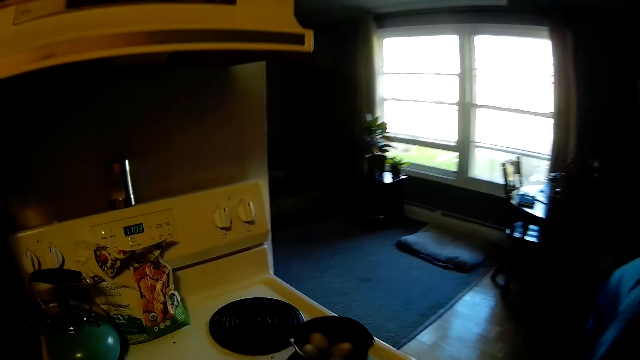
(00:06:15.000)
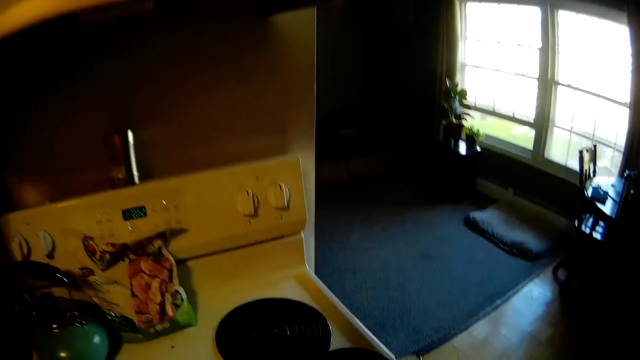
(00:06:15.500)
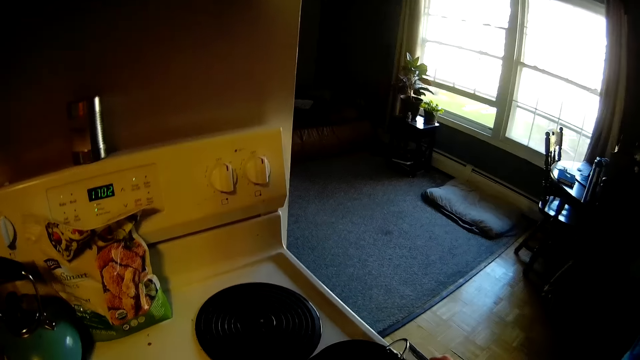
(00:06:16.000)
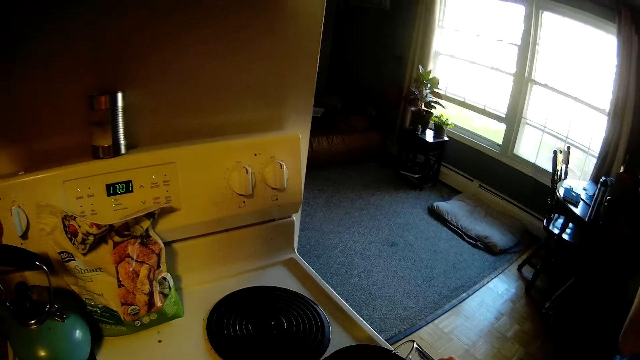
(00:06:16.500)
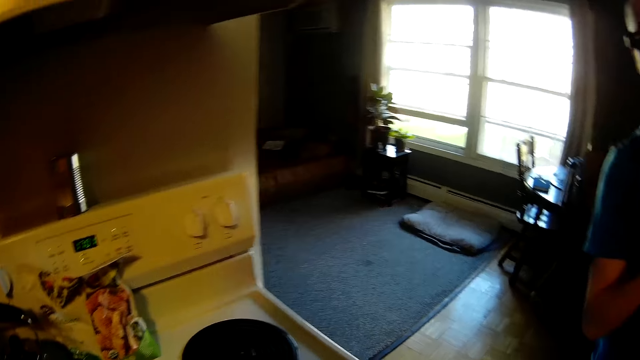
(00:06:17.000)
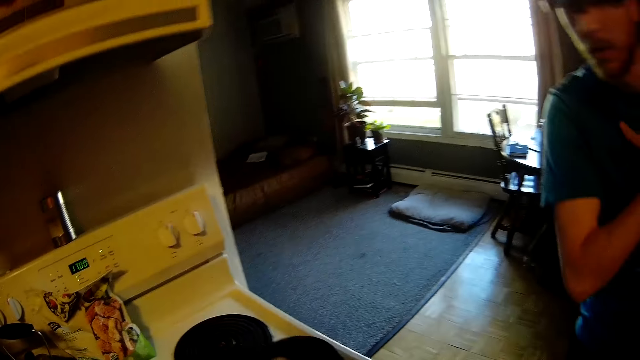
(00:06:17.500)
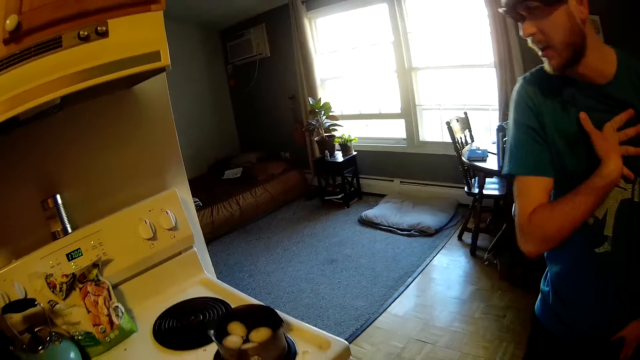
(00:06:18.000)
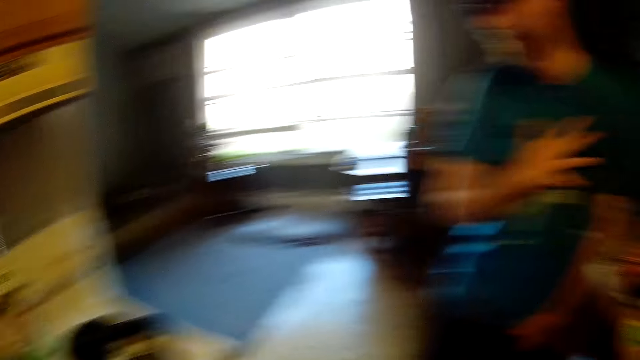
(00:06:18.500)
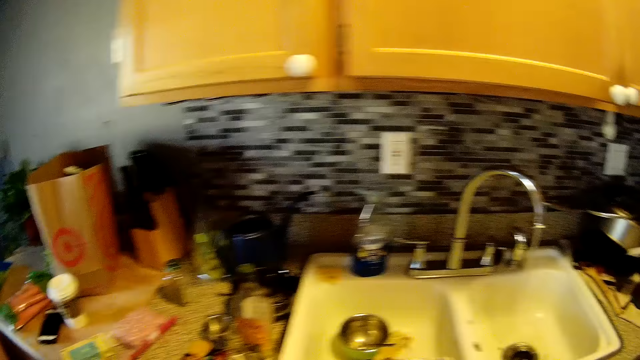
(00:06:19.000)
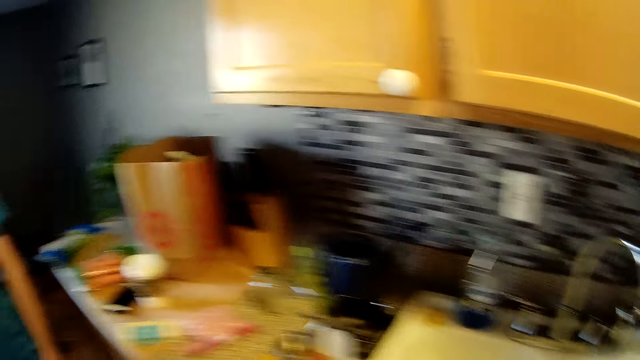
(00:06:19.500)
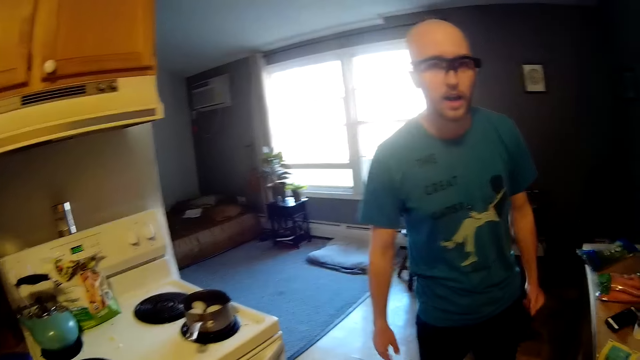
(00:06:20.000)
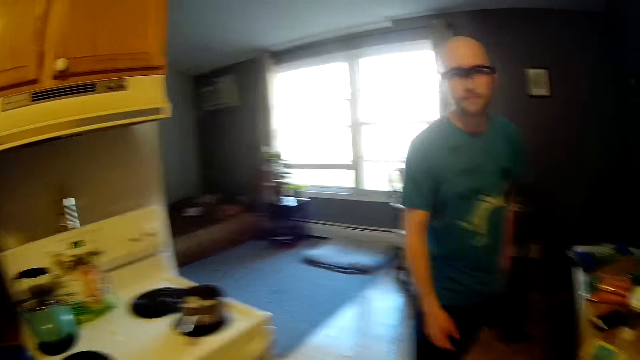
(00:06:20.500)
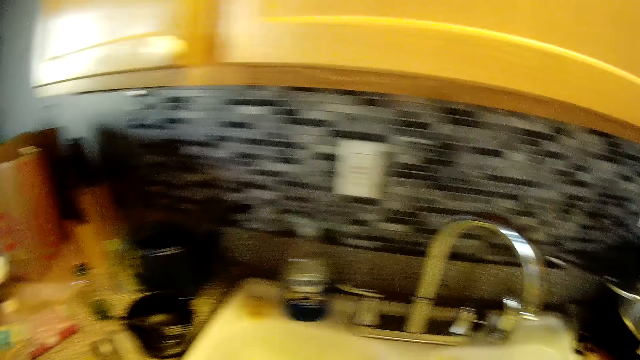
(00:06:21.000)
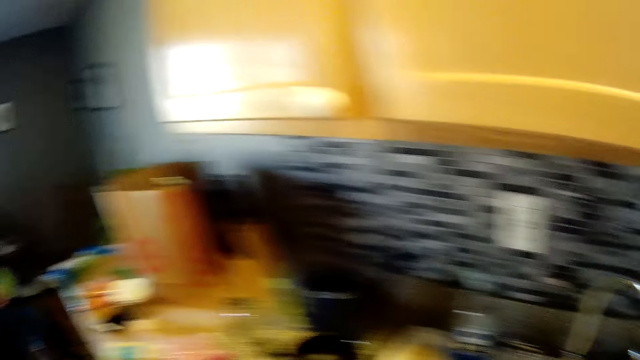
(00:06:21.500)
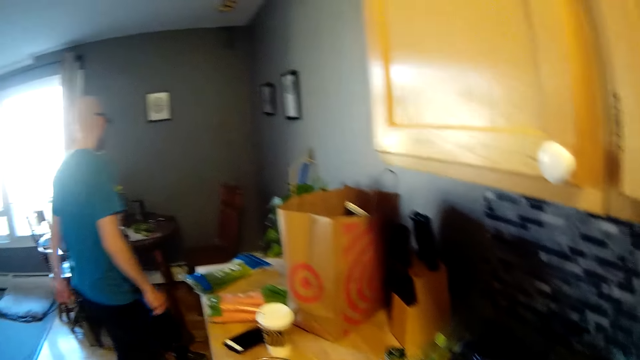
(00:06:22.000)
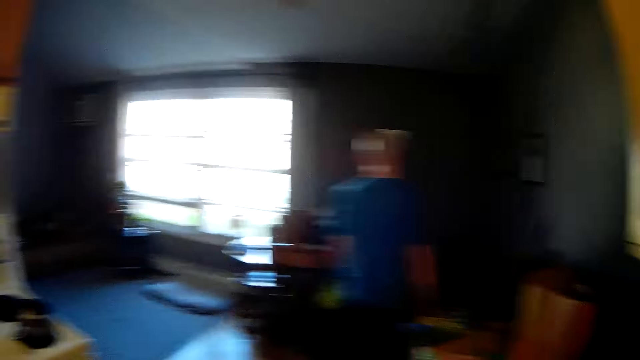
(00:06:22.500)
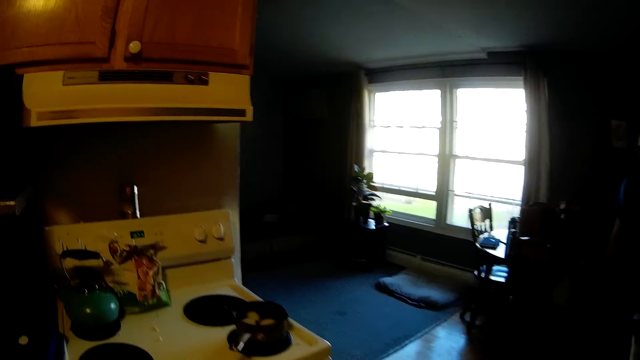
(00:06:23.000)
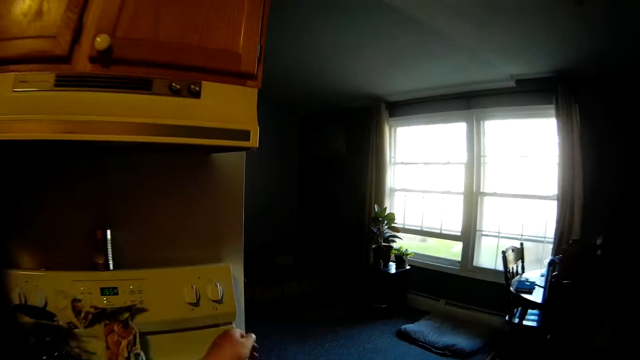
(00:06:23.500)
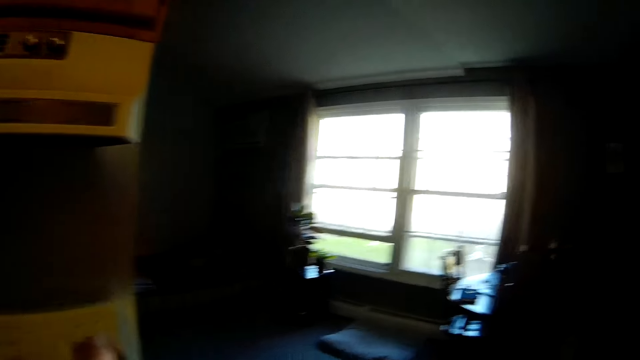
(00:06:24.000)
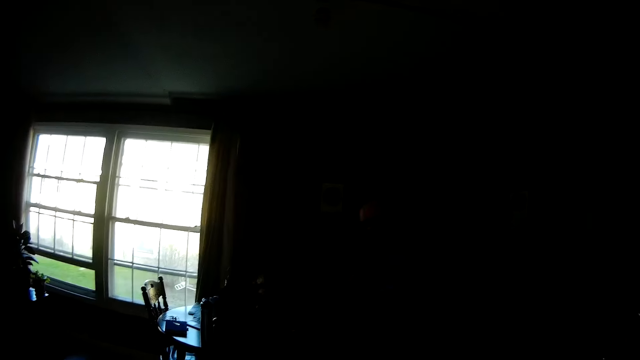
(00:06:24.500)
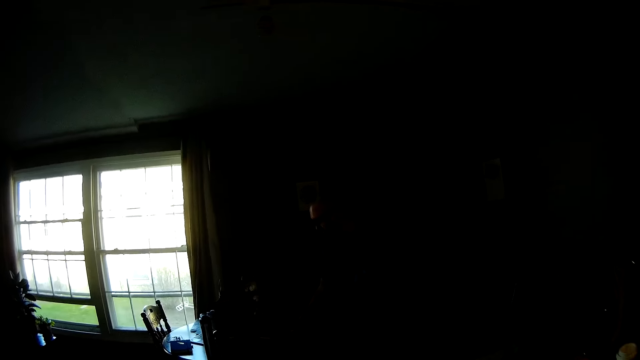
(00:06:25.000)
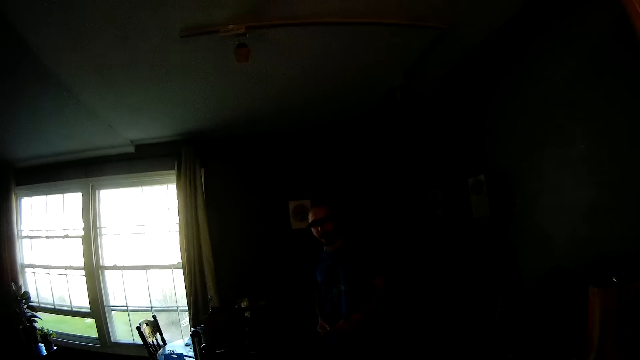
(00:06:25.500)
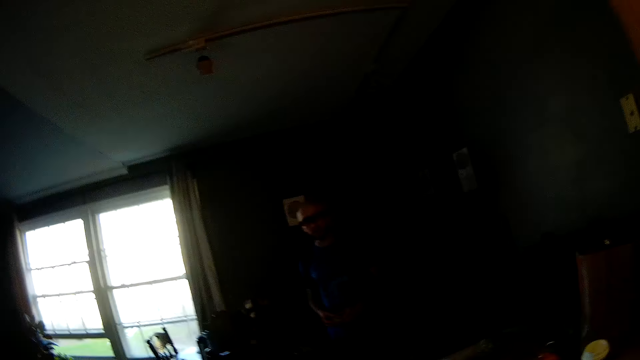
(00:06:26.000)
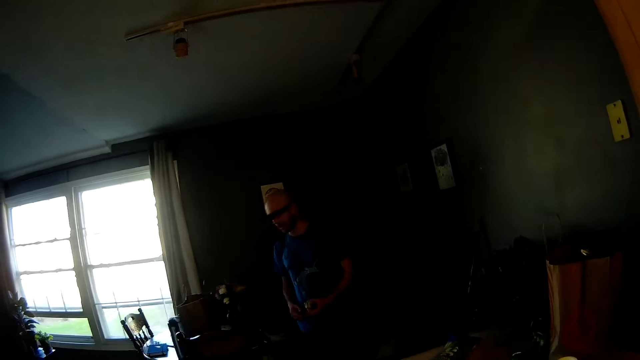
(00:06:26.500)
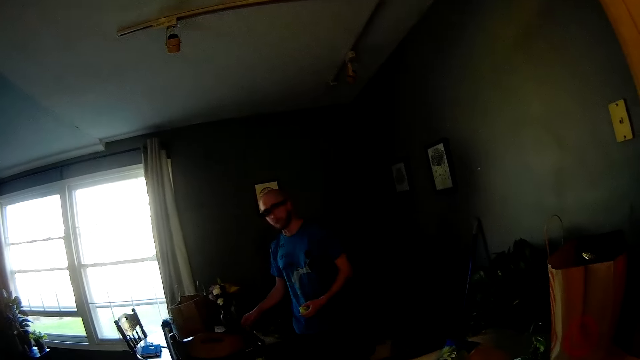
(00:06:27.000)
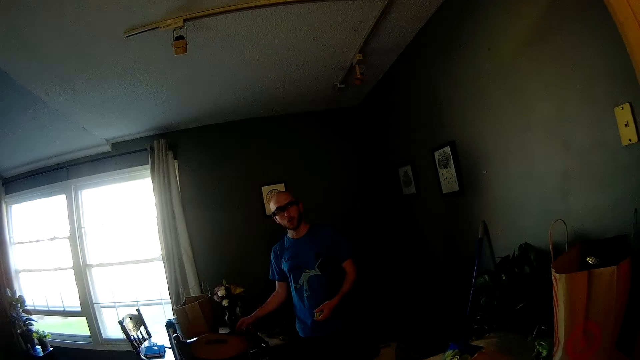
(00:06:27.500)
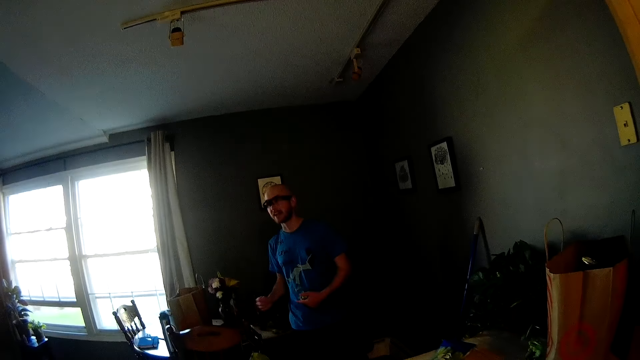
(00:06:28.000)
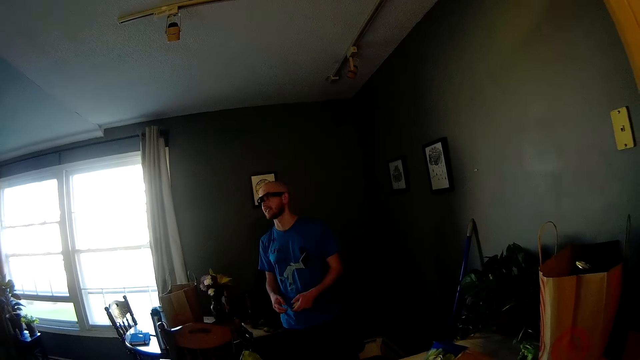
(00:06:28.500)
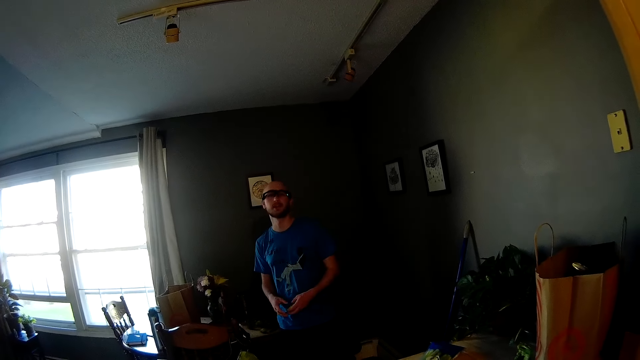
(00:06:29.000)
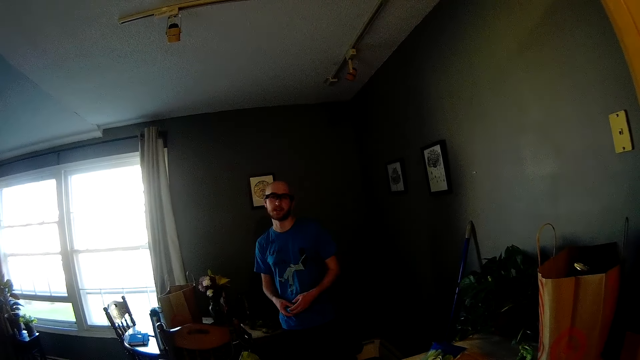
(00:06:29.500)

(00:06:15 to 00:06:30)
The camera wearer looks around the house. She converses with the man. She presses a button on the cooker with her right hand. She interacts with the man.

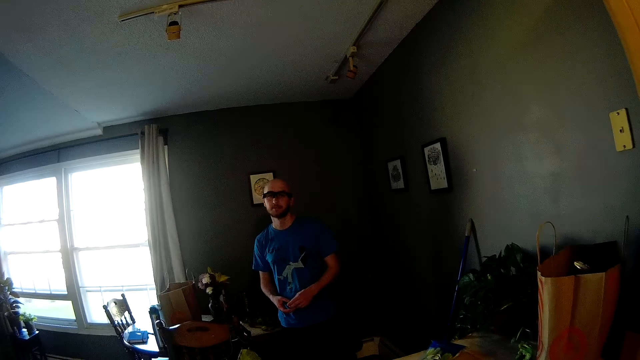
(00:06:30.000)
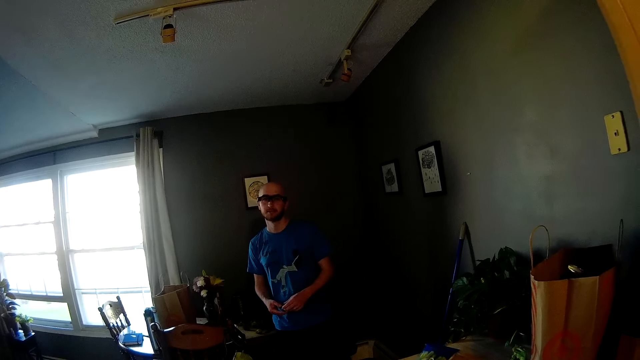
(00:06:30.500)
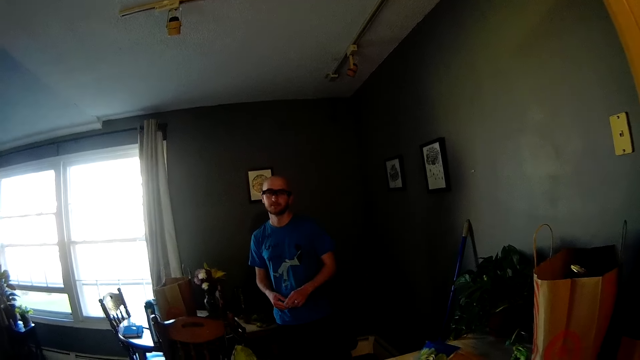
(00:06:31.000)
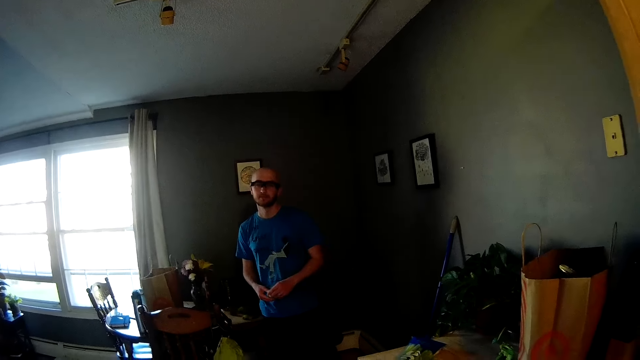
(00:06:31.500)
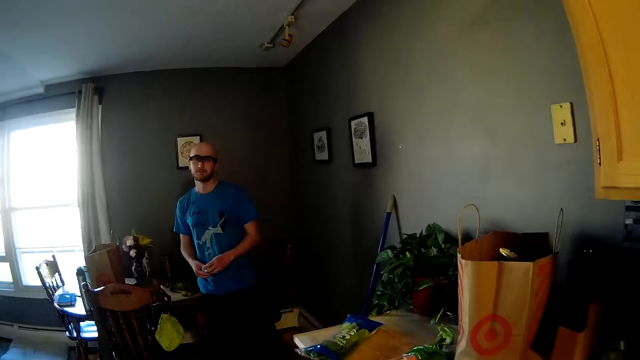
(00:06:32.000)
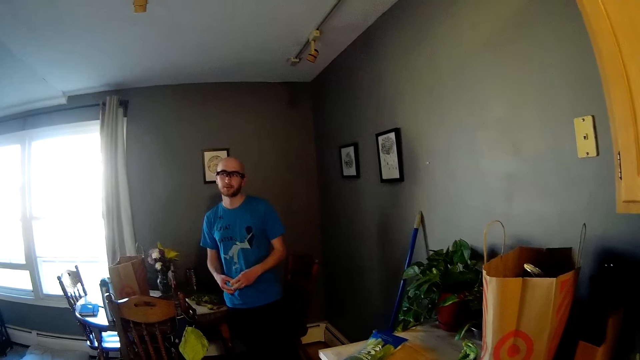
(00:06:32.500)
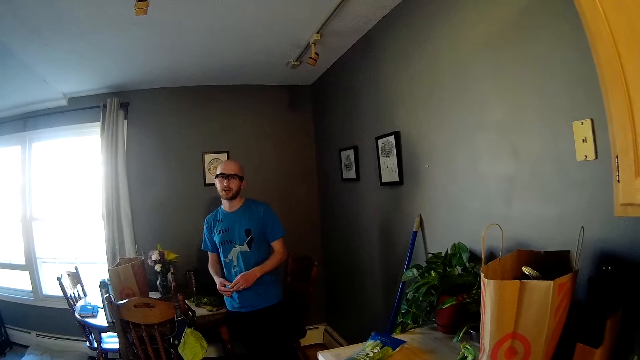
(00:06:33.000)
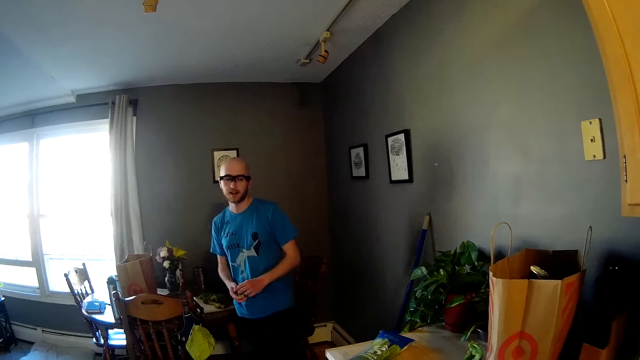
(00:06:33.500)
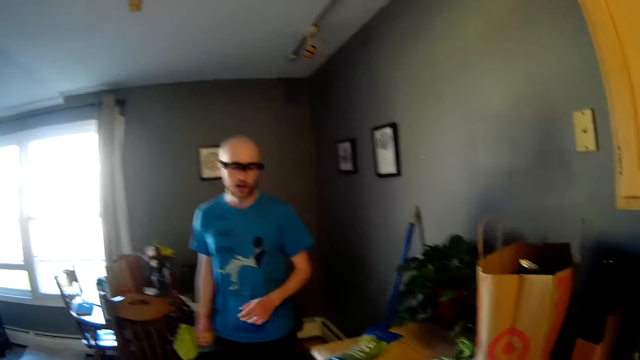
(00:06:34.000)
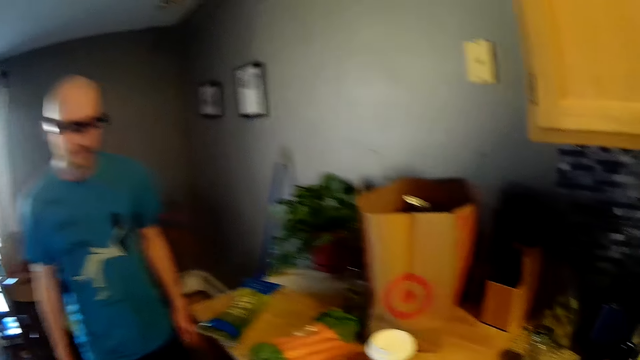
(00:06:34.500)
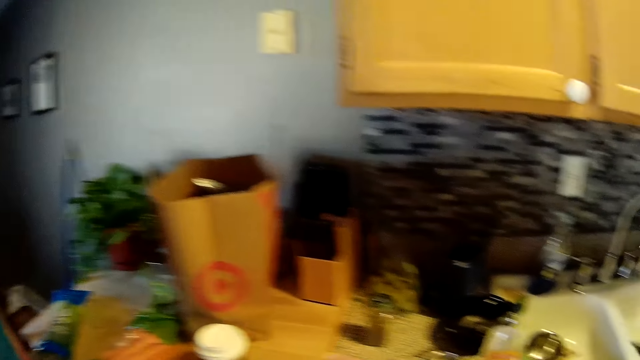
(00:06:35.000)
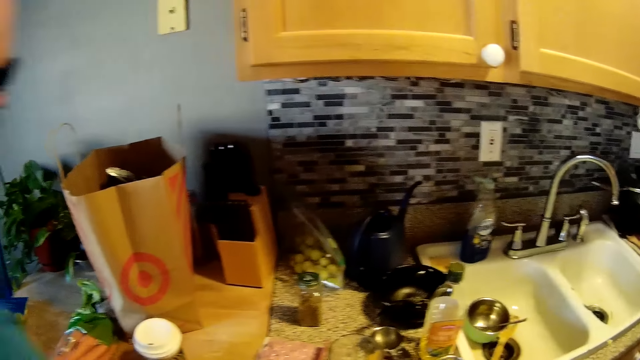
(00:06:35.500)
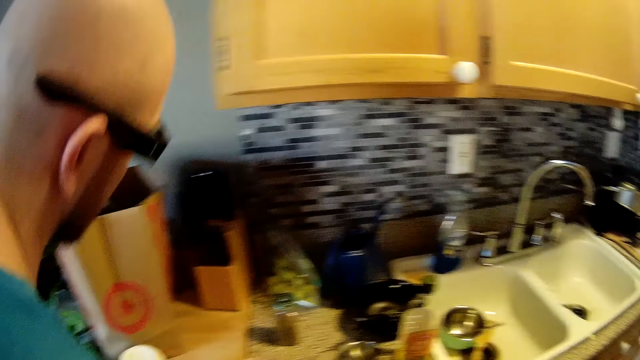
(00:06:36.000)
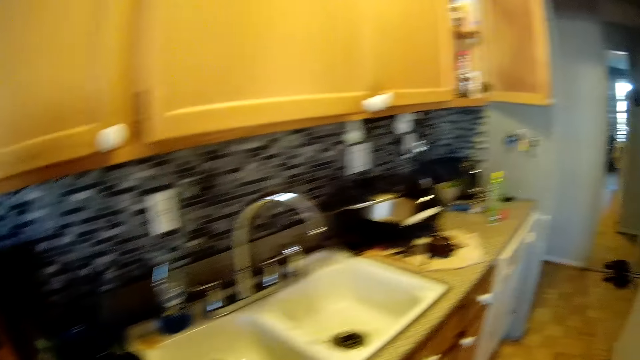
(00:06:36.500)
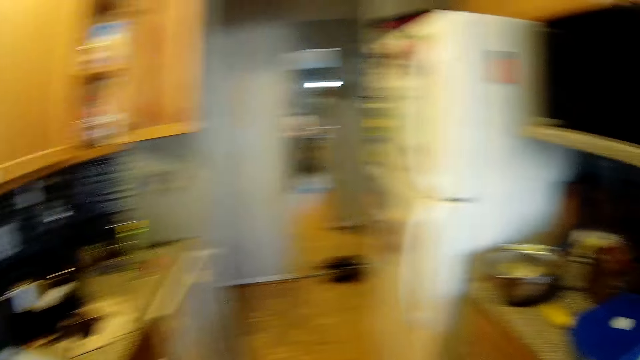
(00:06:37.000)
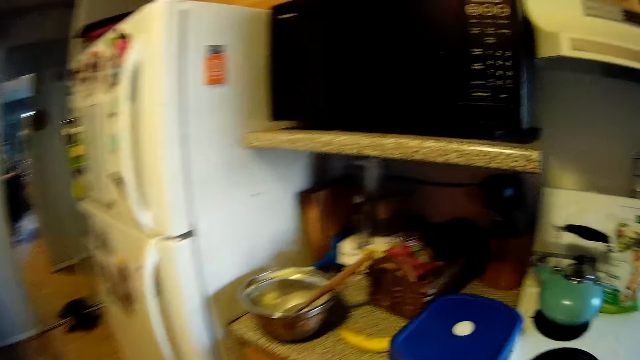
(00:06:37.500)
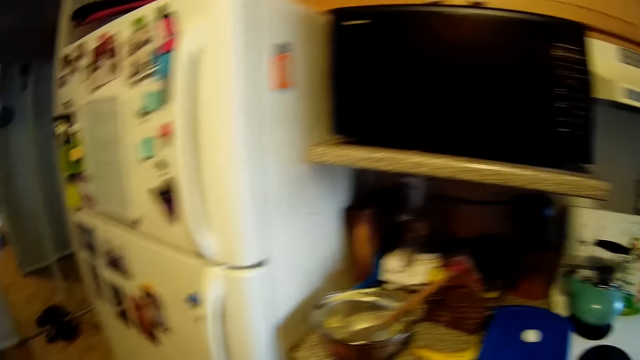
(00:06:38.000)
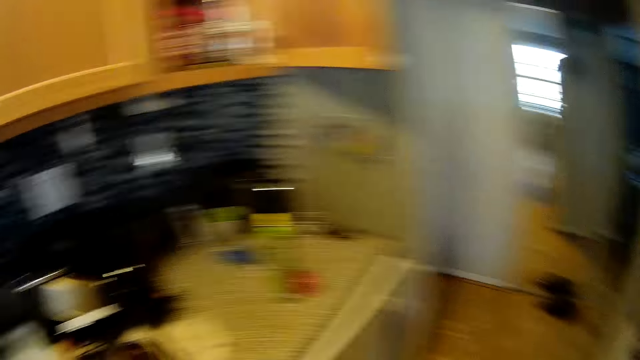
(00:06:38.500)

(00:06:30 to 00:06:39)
A man walks towards the camera wearer. The camera wearer looks around the house.
